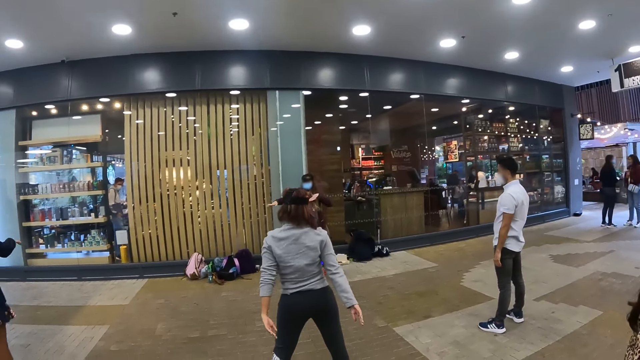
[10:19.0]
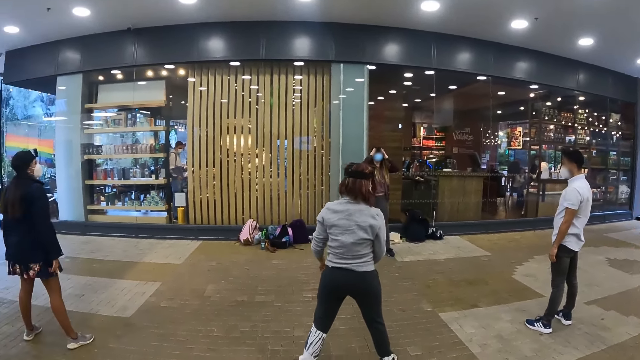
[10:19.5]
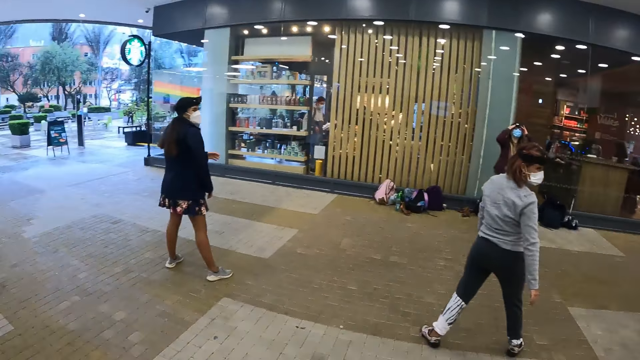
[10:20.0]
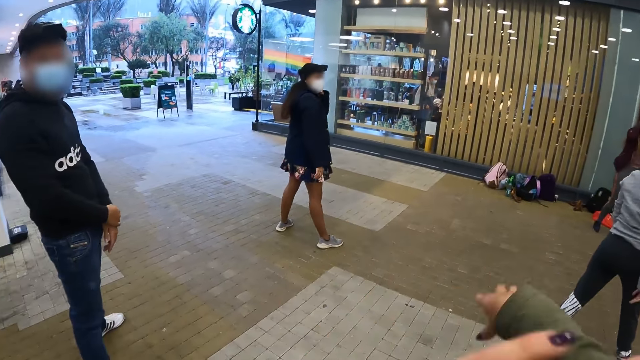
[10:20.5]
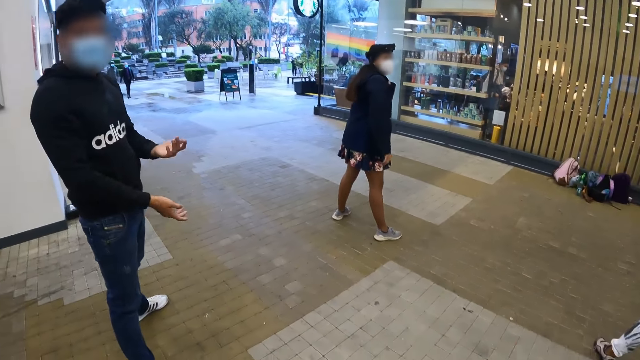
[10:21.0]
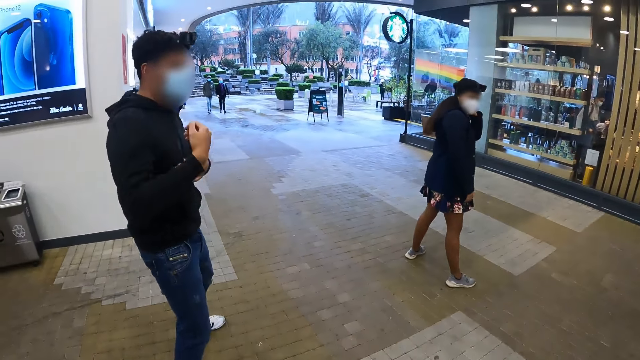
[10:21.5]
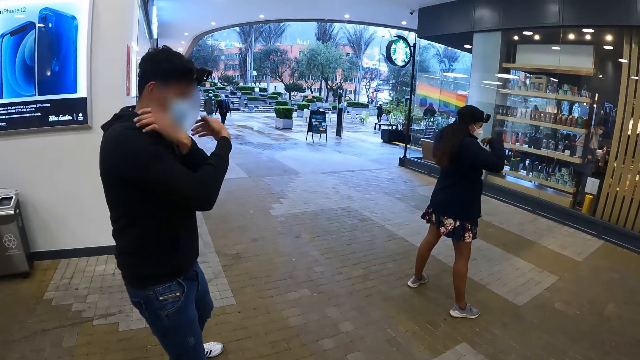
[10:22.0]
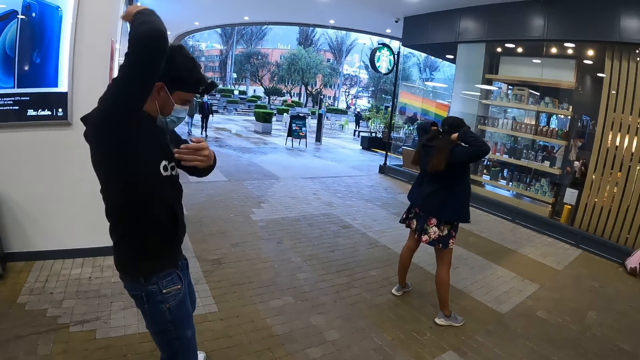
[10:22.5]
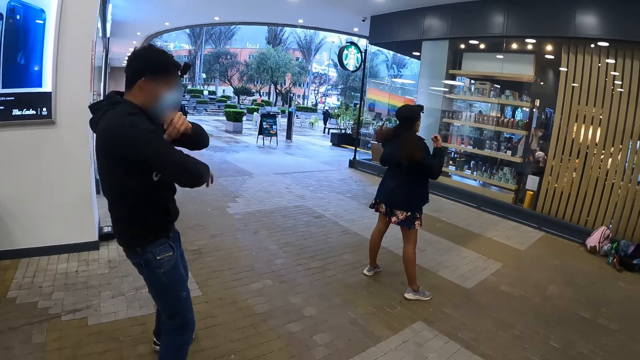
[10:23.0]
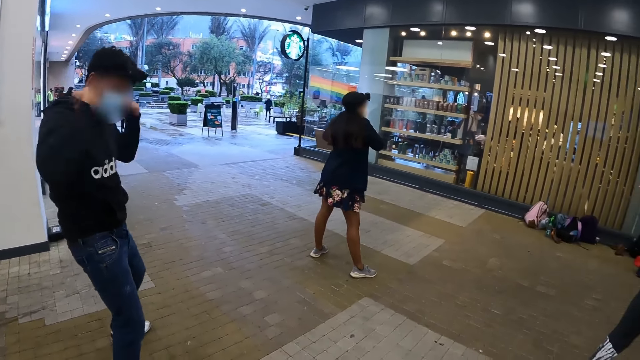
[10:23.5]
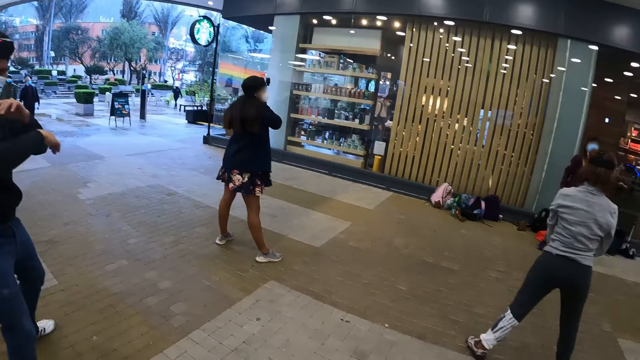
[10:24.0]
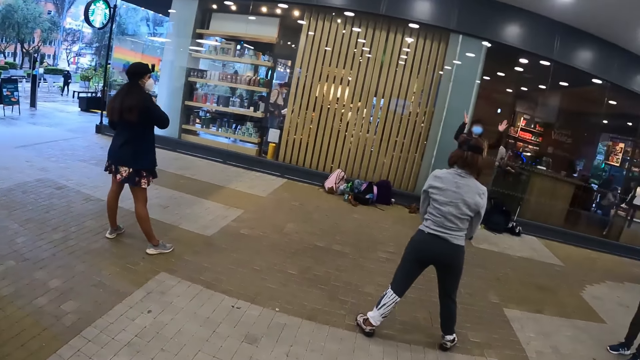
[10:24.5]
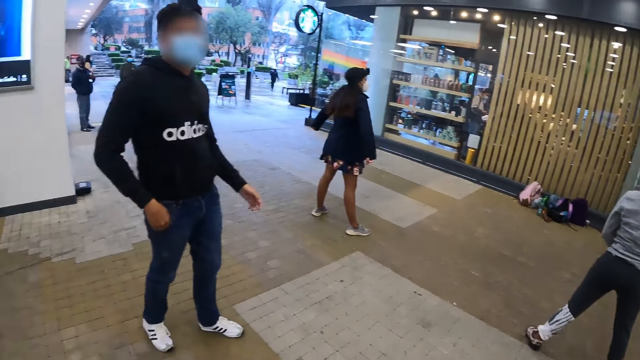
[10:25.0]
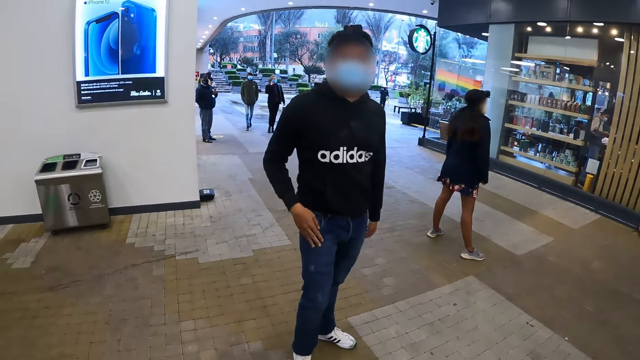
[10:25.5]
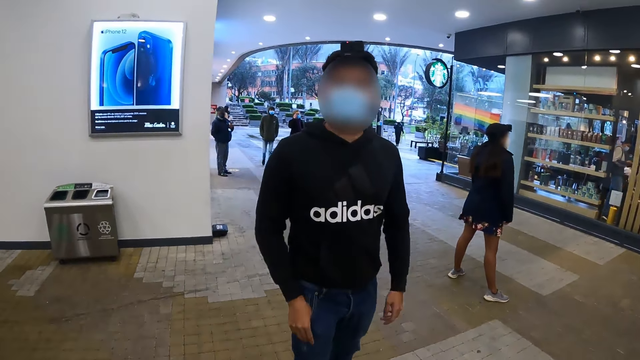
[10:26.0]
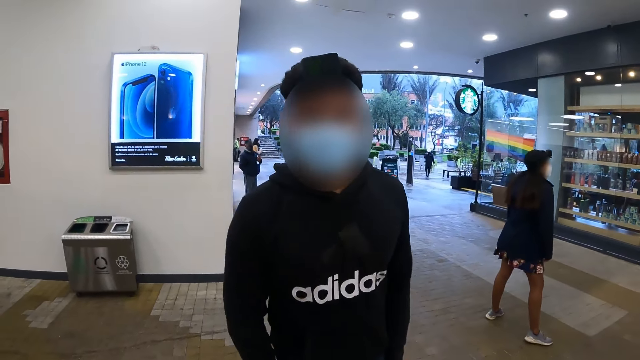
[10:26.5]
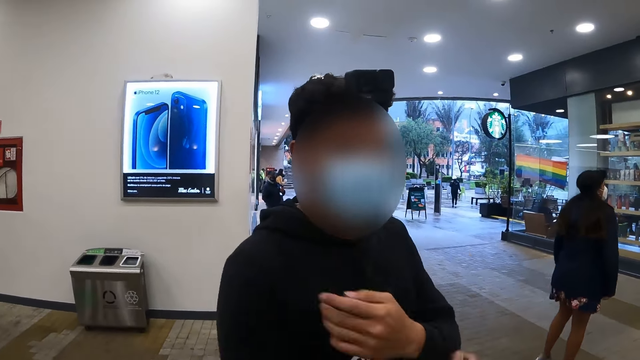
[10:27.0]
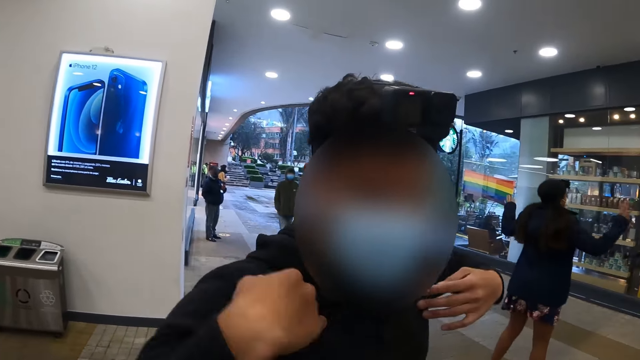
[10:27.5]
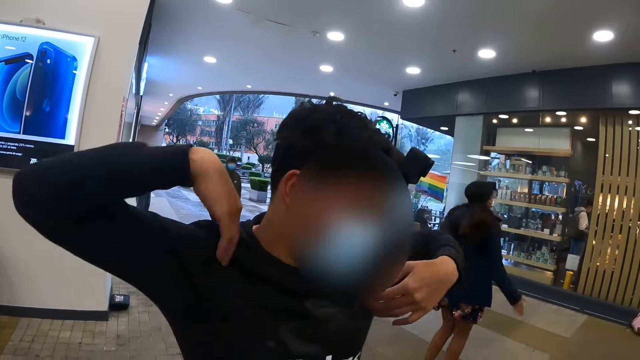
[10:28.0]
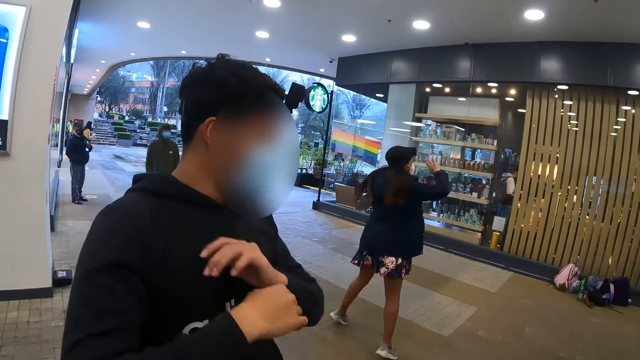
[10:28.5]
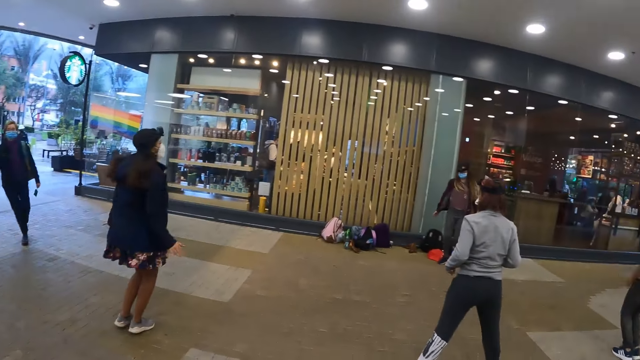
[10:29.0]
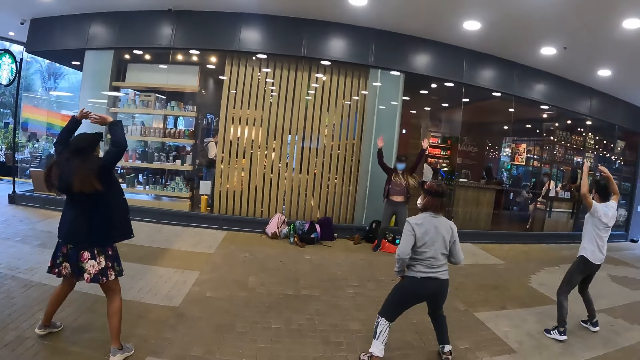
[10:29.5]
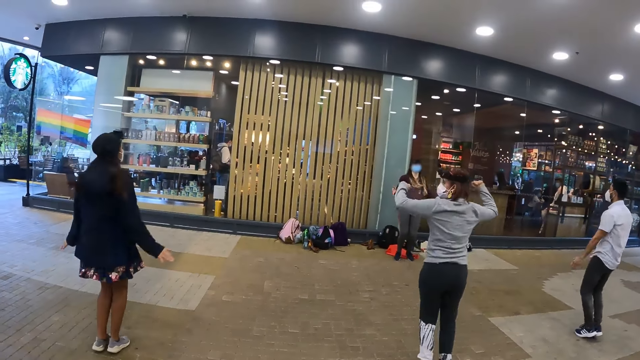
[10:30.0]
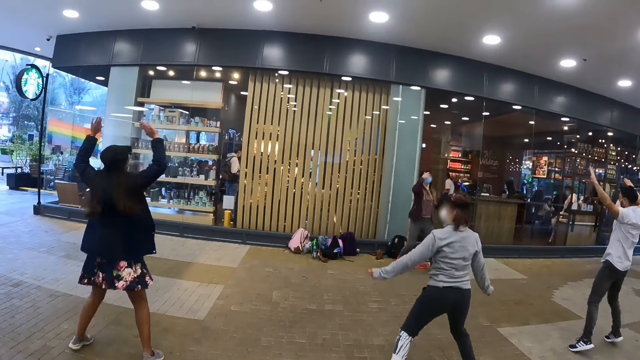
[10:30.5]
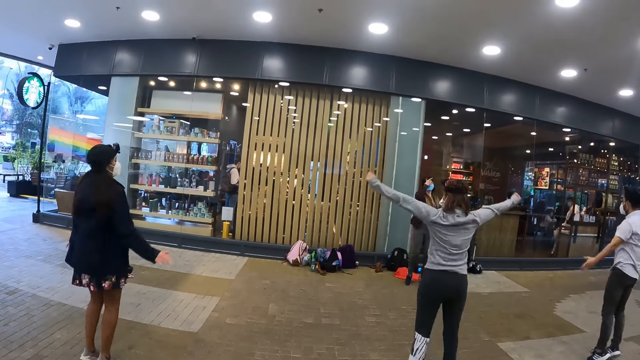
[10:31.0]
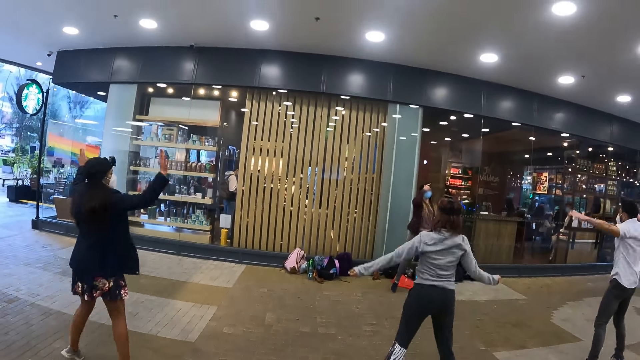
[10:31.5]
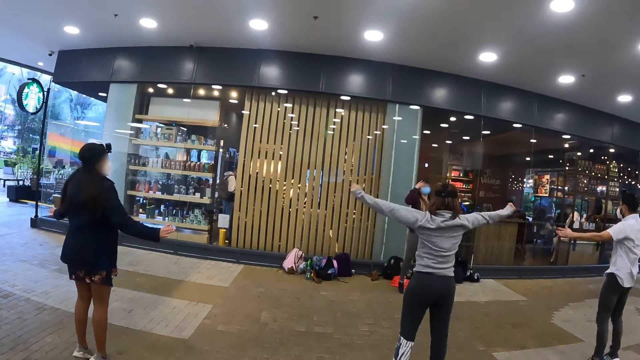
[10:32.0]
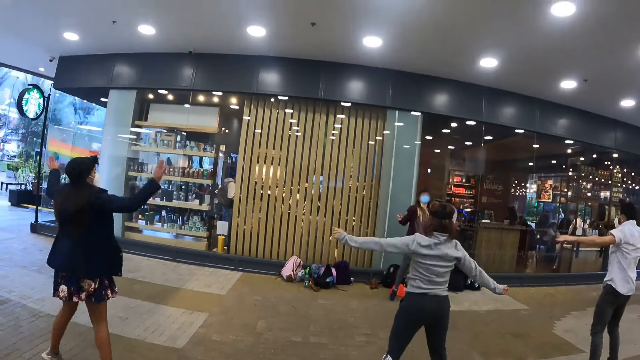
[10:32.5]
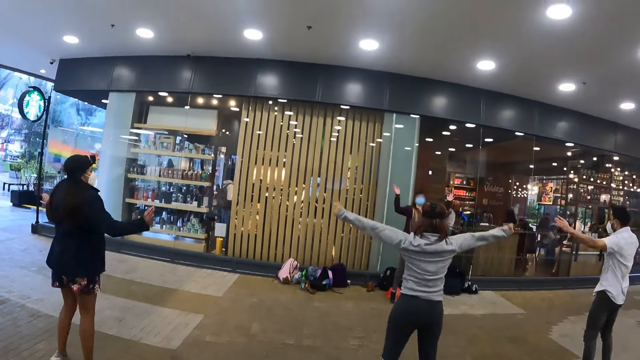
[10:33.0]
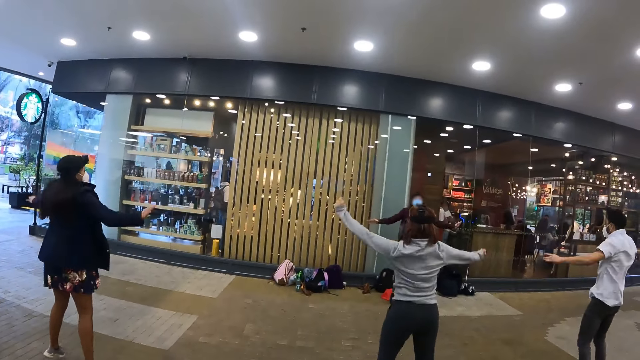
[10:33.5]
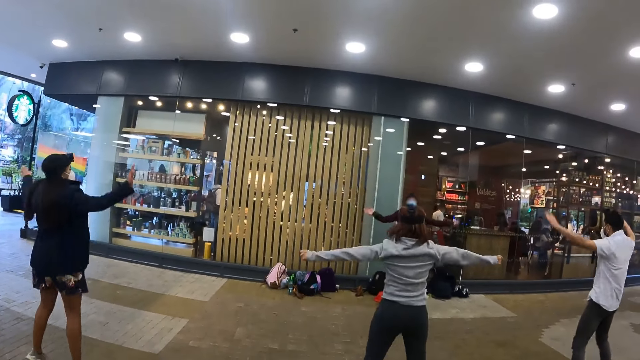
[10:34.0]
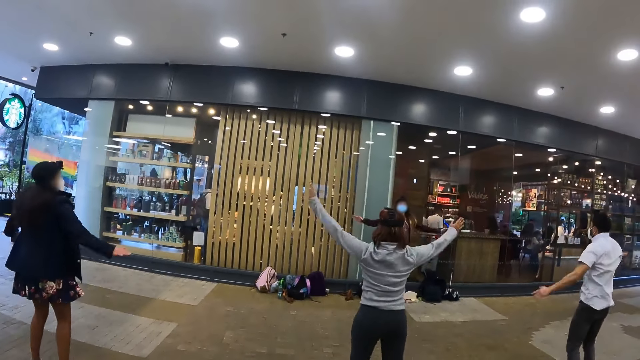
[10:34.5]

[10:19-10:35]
The camera wearer dances on the street. They converse with a person. They interact with the person. They work out.

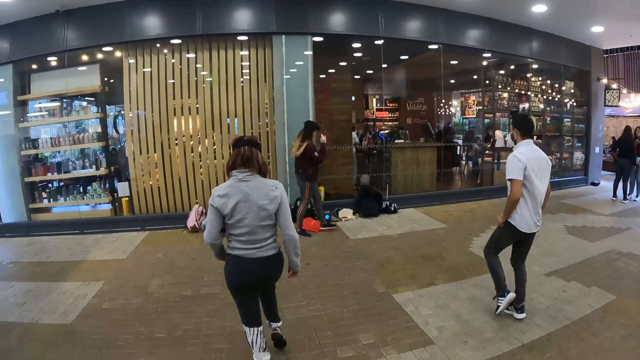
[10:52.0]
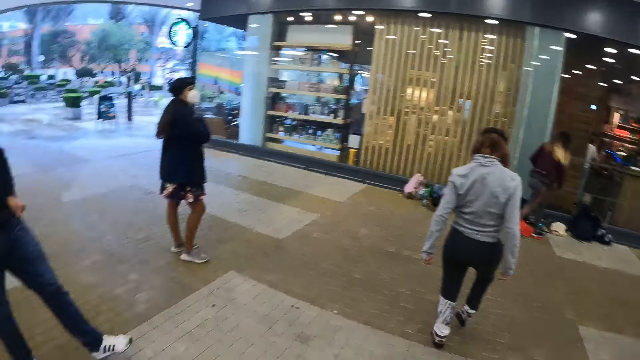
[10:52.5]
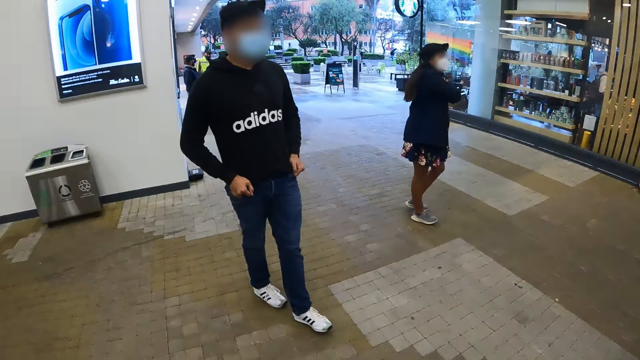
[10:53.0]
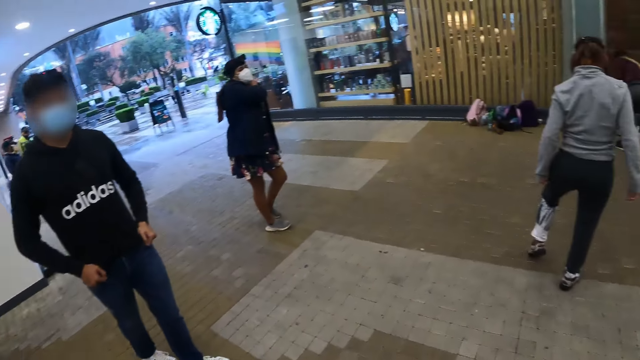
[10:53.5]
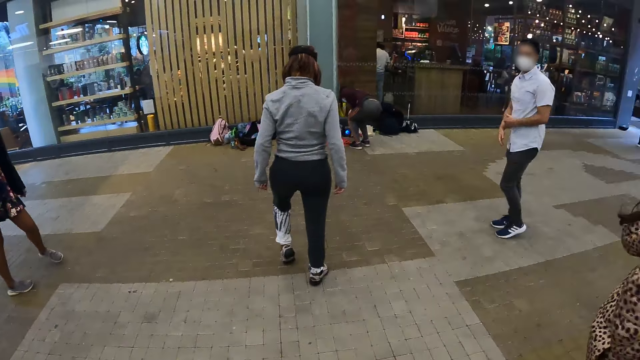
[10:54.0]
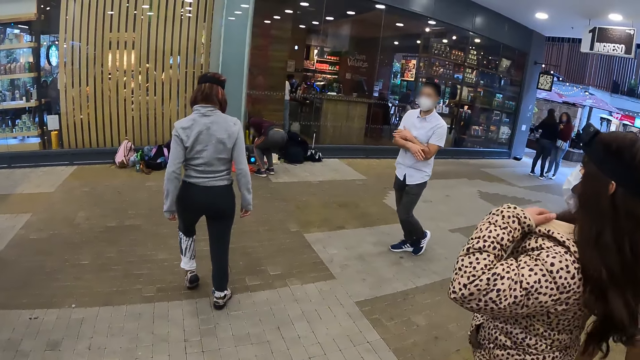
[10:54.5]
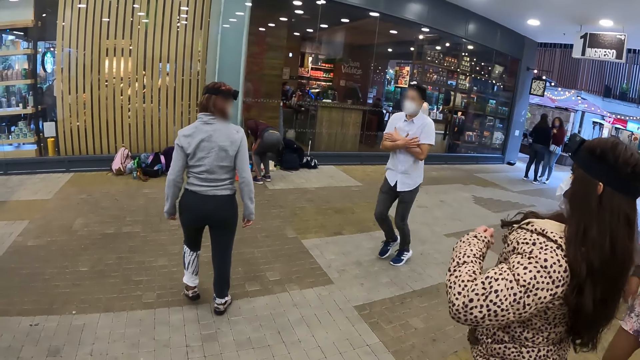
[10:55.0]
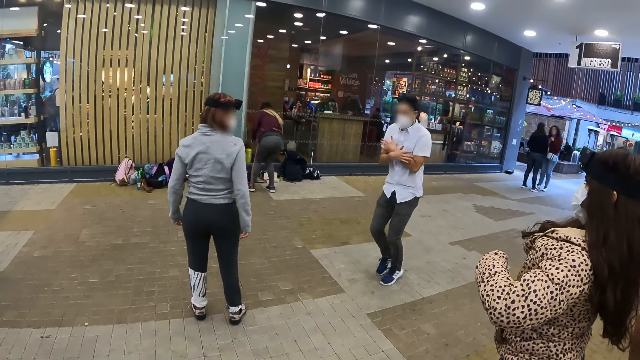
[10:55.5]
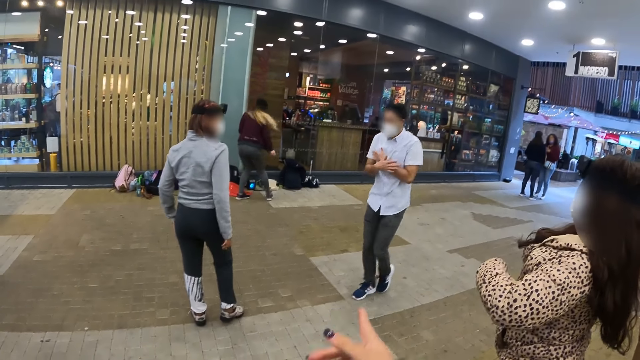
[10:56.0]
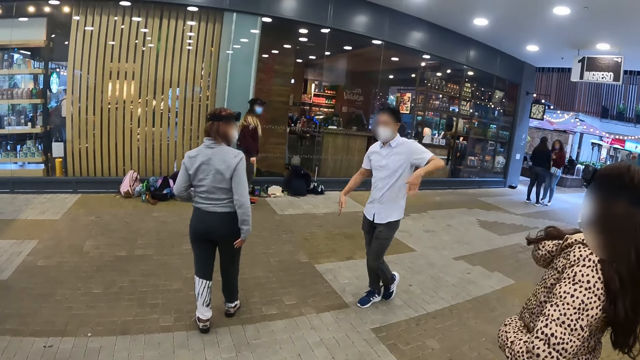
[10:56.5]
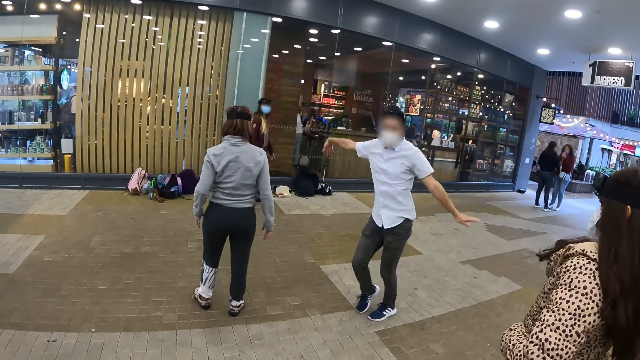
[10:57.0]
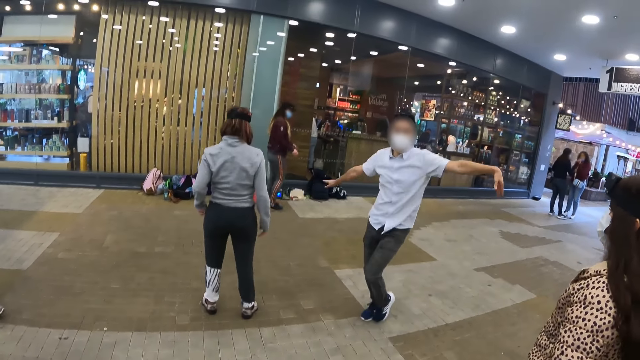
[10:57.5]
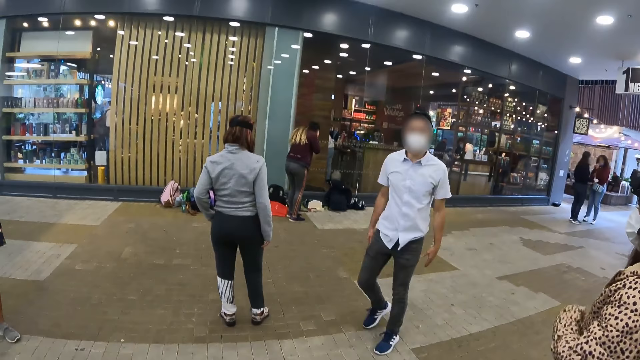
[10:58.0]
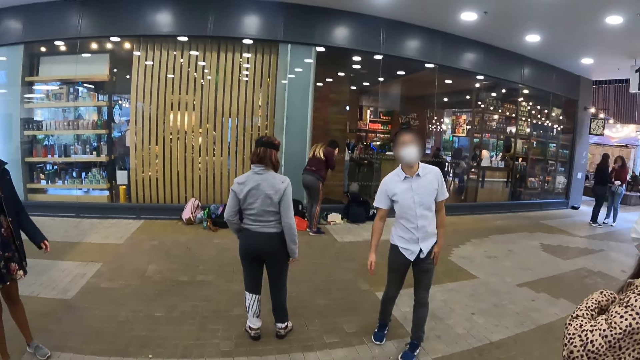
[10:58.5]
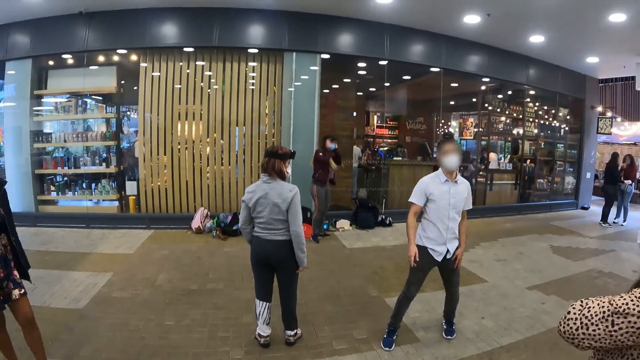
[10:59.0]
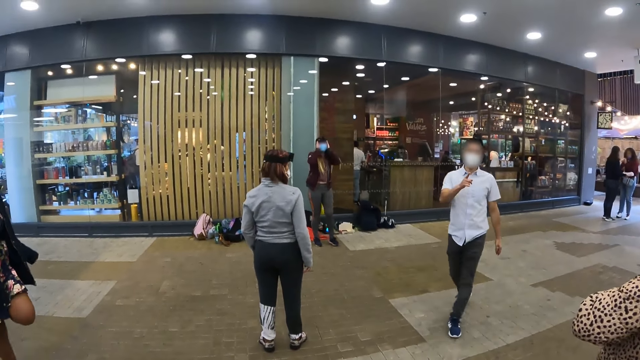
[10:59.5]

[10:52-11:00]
A man walks around.
